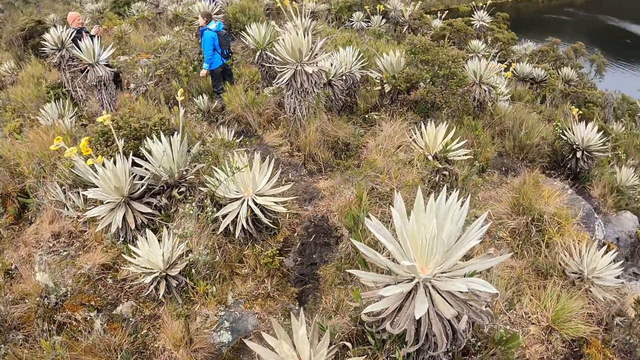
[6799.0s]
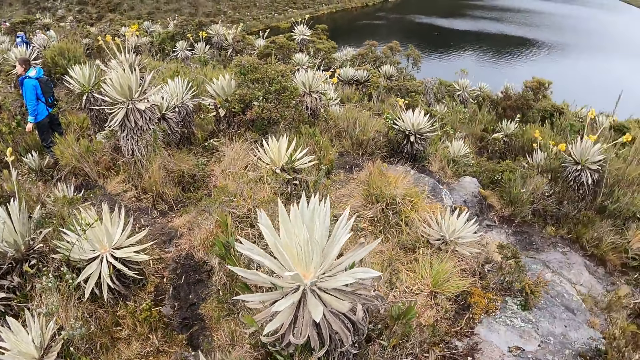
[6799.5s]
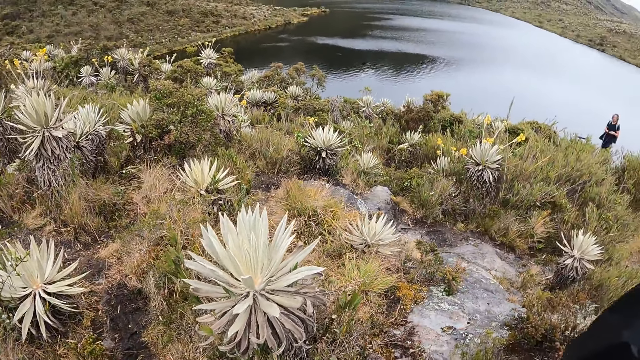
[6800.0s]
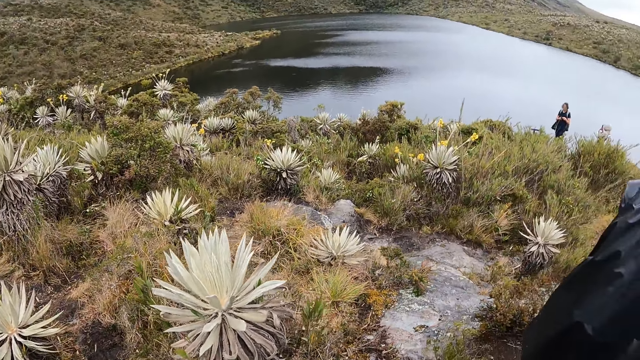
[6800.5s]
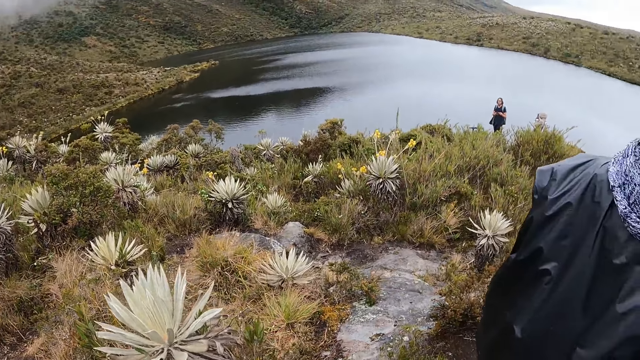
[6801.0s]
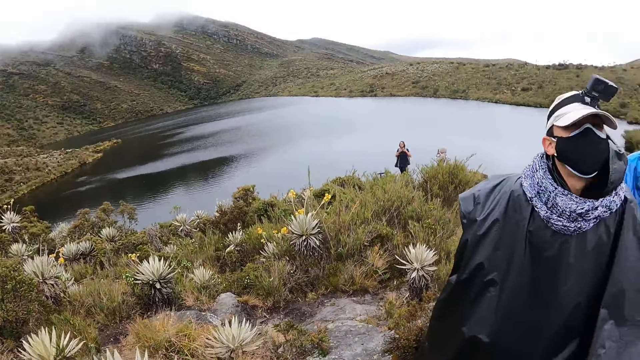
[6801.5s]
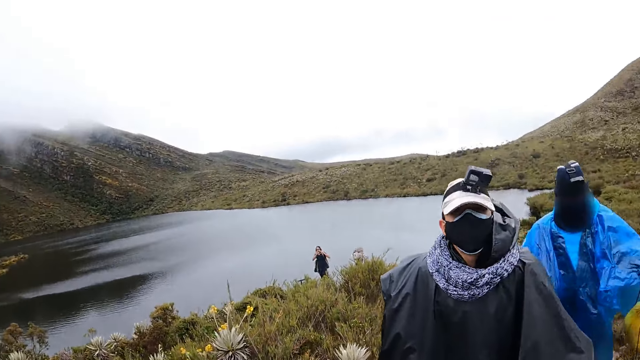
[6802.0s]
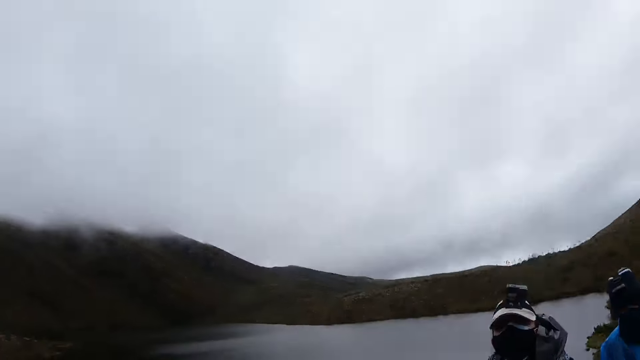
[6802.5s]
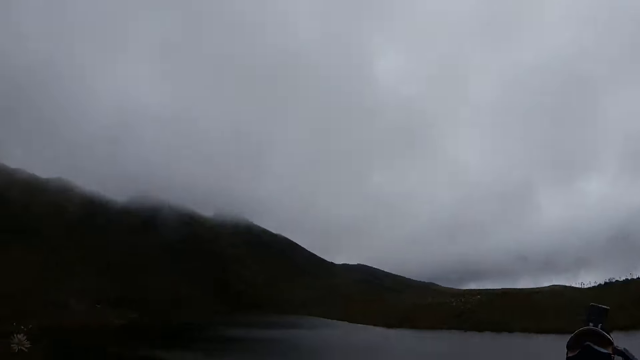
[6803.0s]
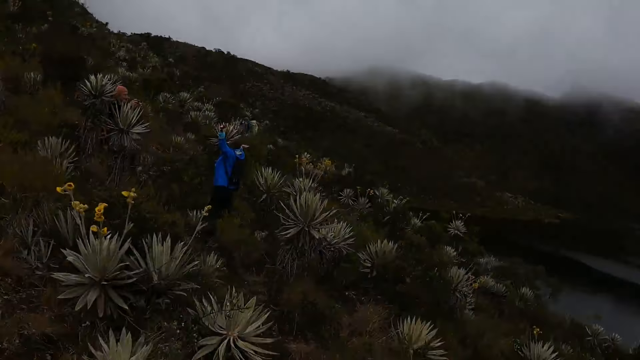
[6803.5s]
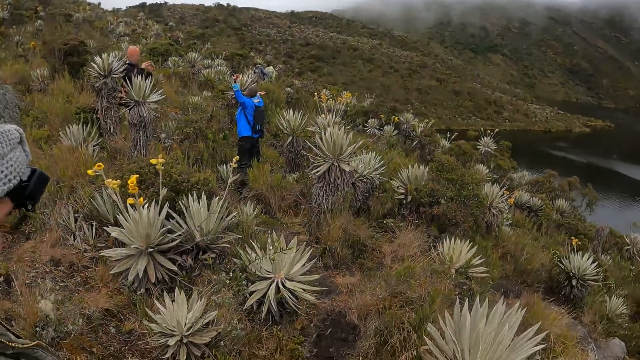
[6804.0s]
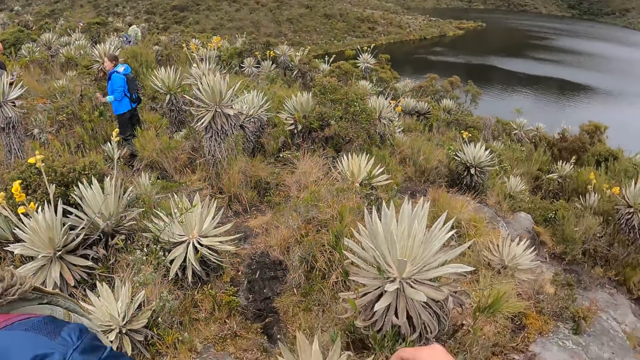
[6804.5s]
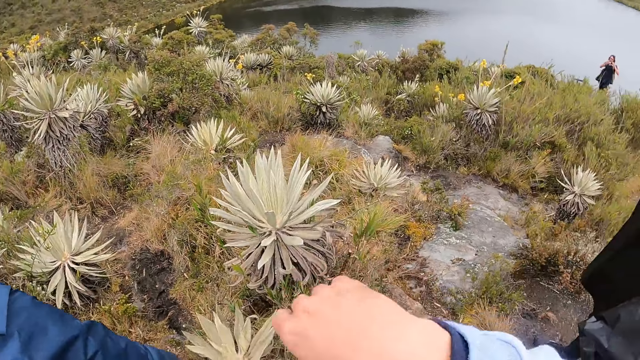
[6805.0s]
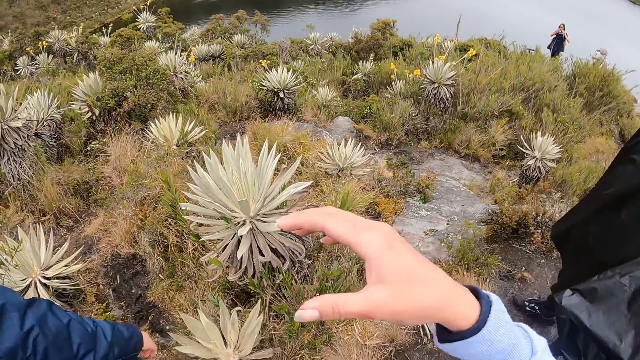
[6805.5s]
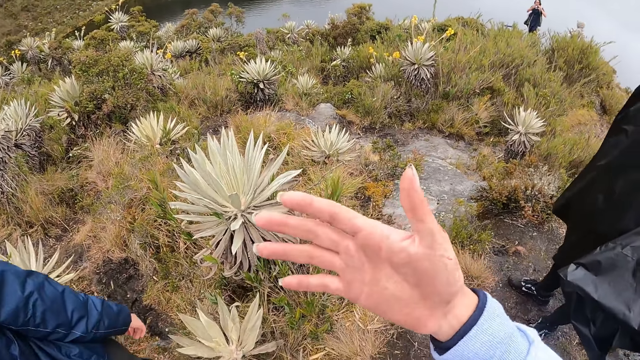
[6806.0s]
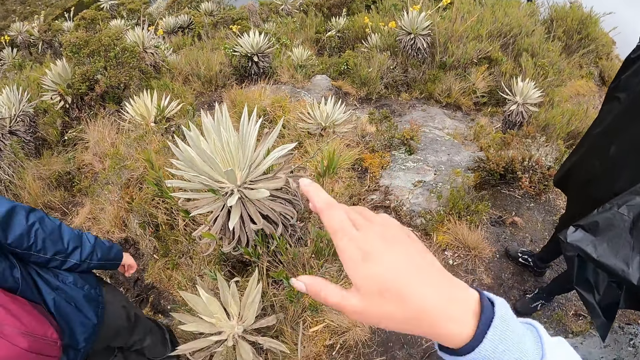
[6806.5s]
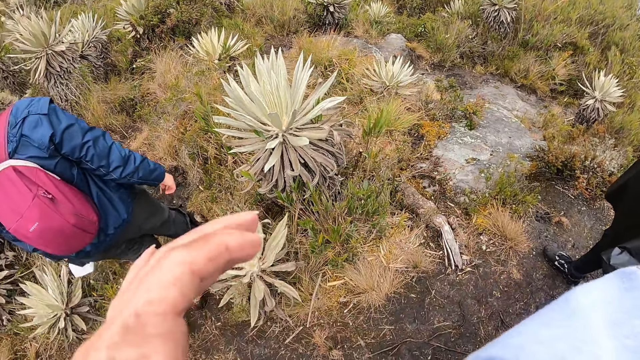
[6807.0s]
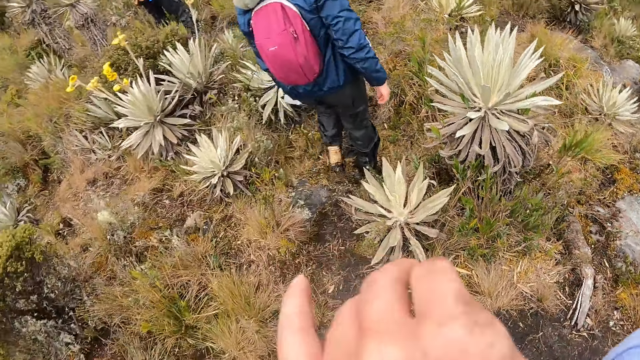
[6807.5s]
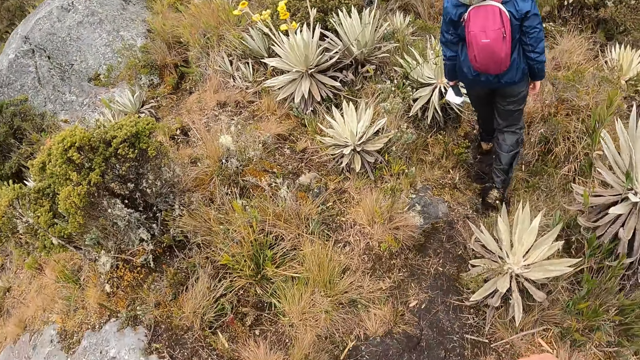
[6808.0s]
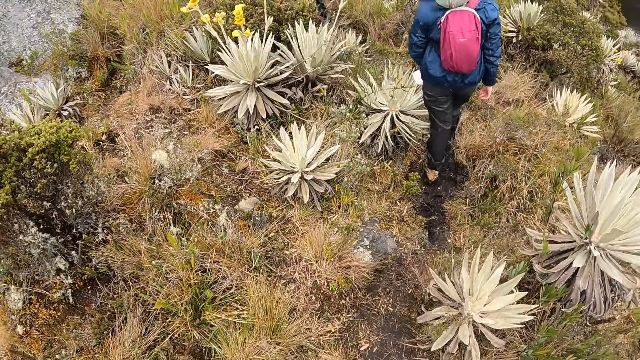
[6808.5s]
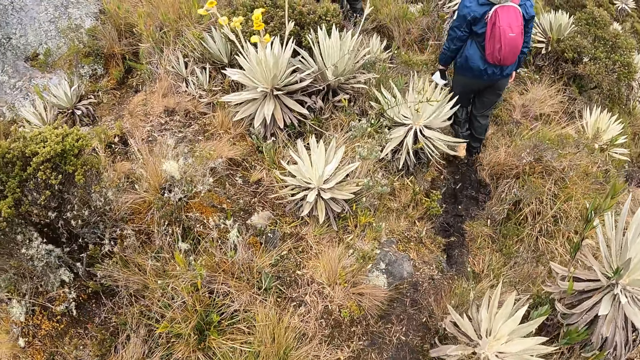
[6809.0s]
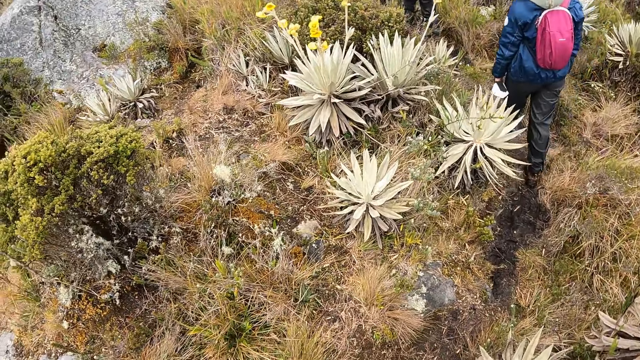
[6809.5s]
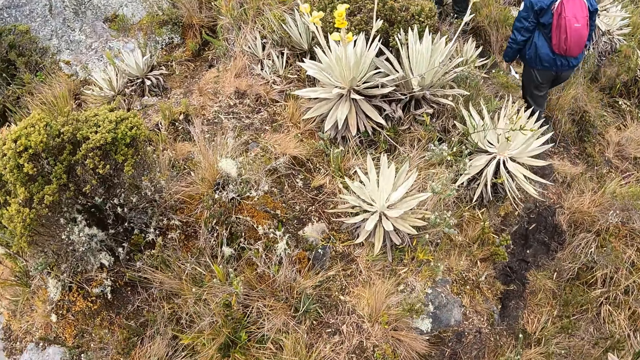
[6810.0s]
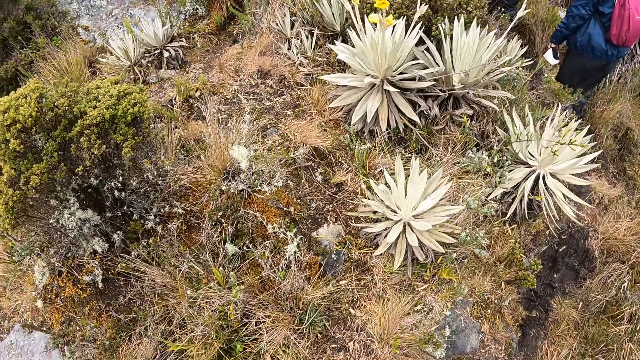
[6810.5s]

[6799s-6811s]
A woman looks around. The camera wearer looks around. They lift the hand up. They look at the hand. The woman walks. The camera wearer lifts the hand up. They look around.

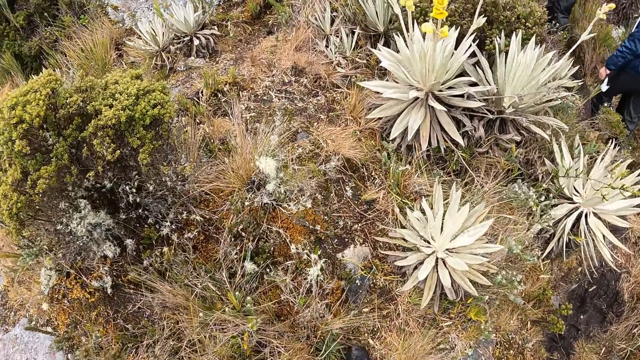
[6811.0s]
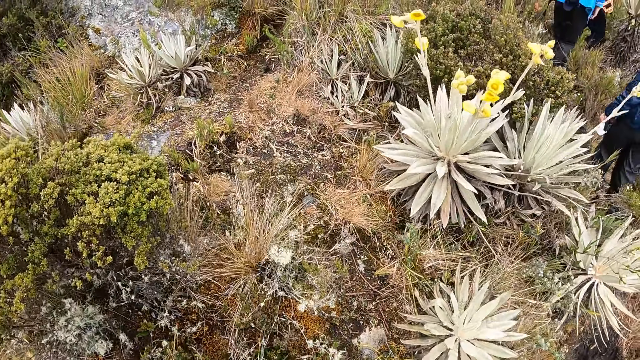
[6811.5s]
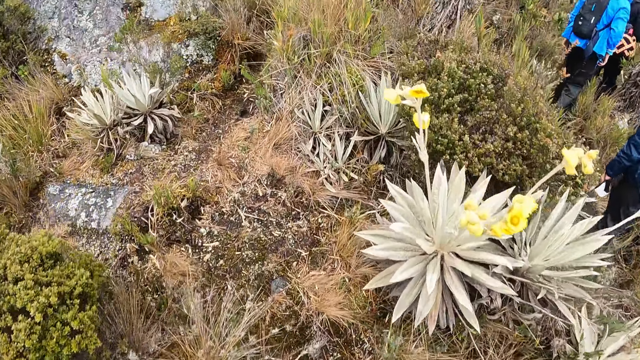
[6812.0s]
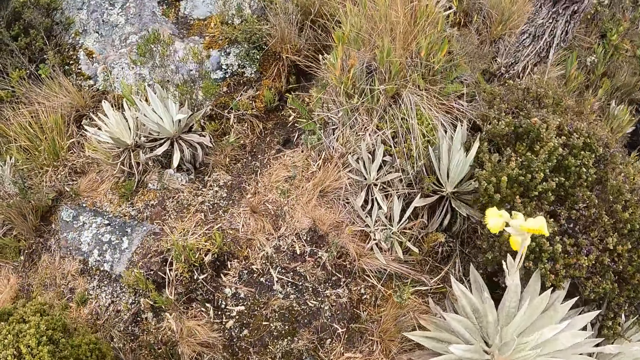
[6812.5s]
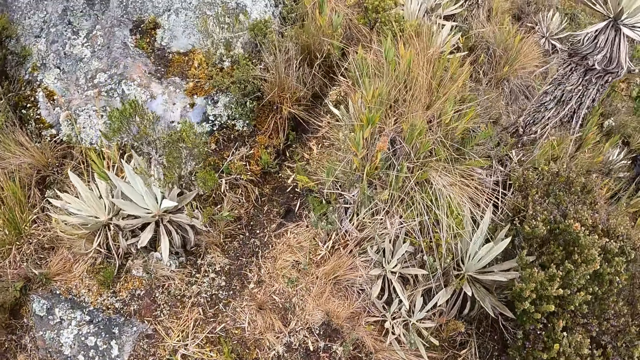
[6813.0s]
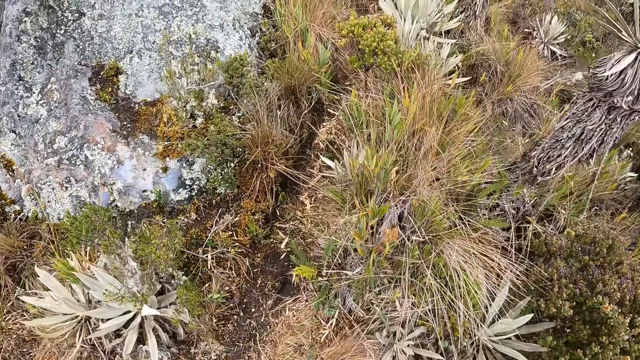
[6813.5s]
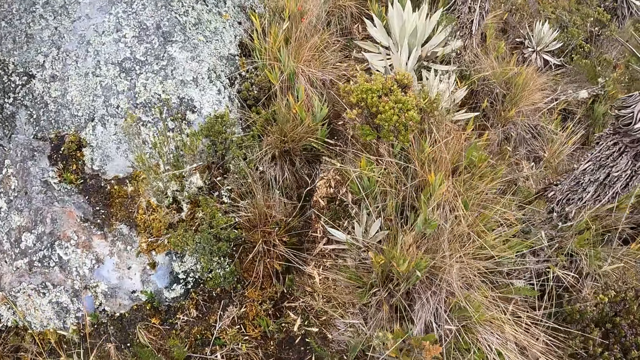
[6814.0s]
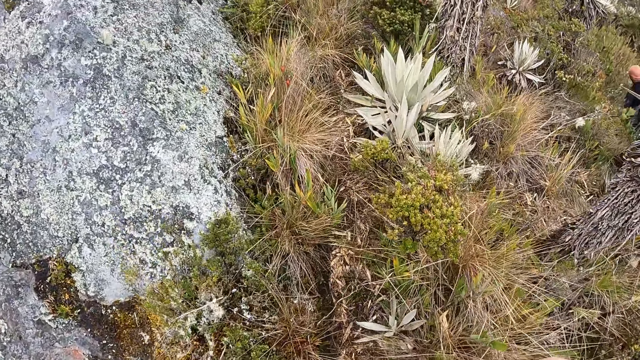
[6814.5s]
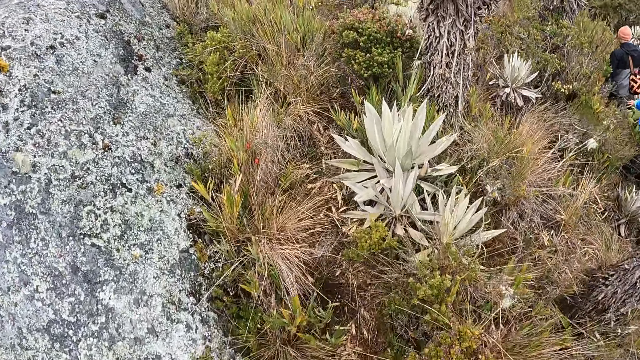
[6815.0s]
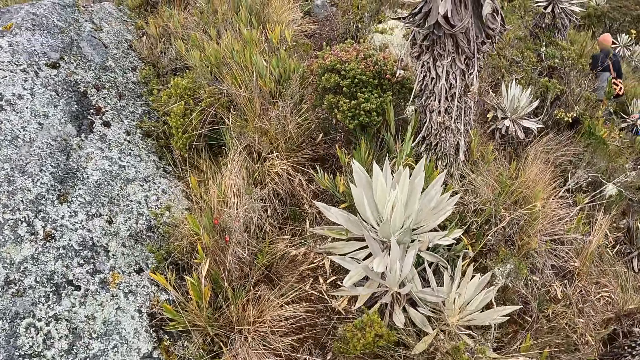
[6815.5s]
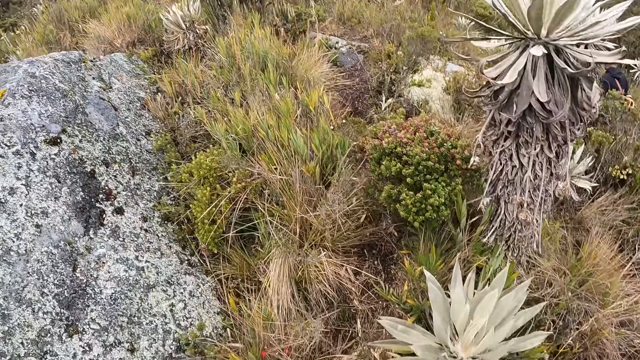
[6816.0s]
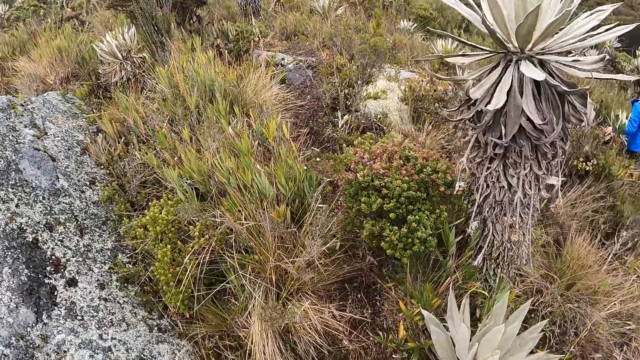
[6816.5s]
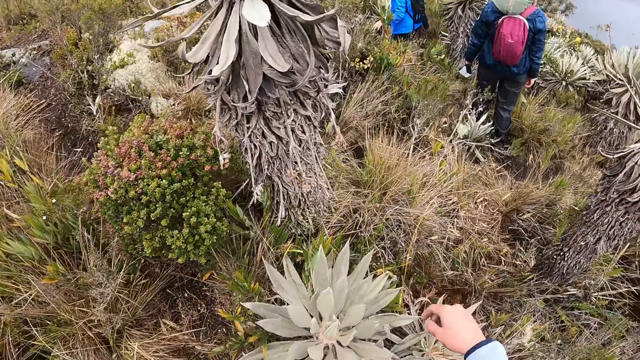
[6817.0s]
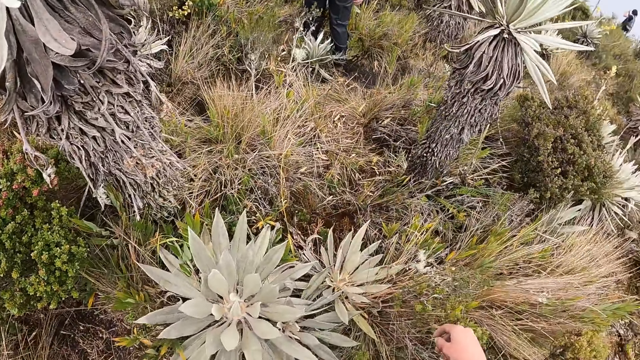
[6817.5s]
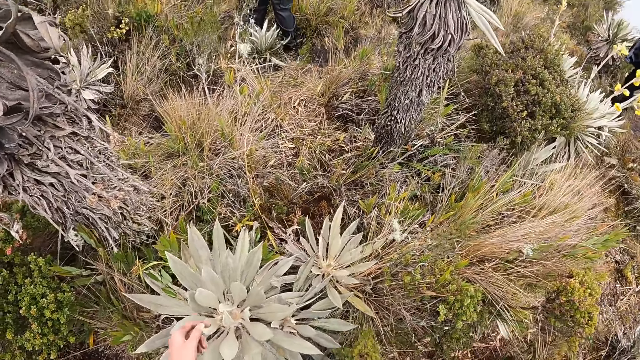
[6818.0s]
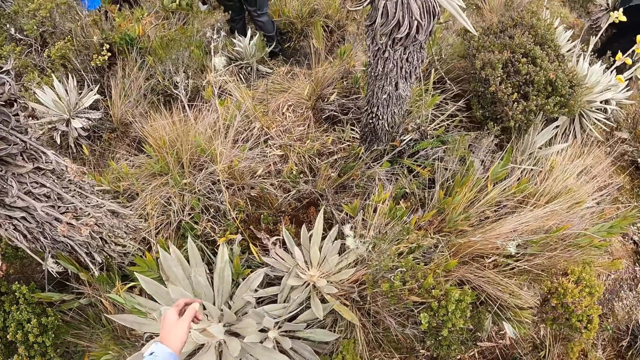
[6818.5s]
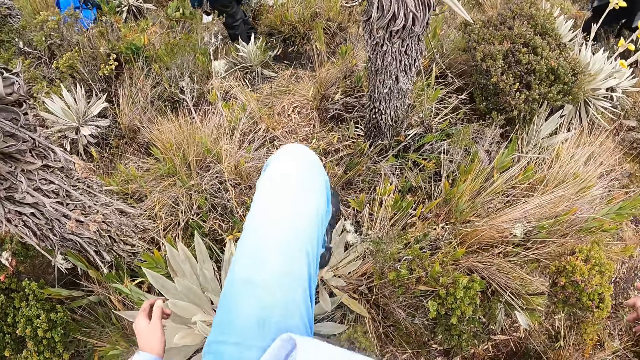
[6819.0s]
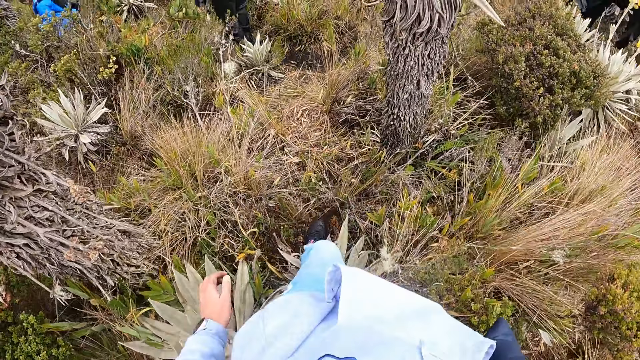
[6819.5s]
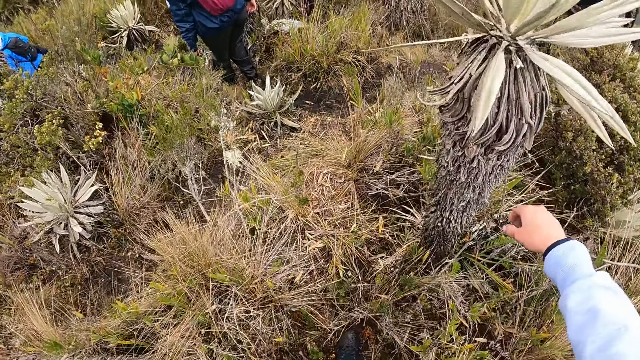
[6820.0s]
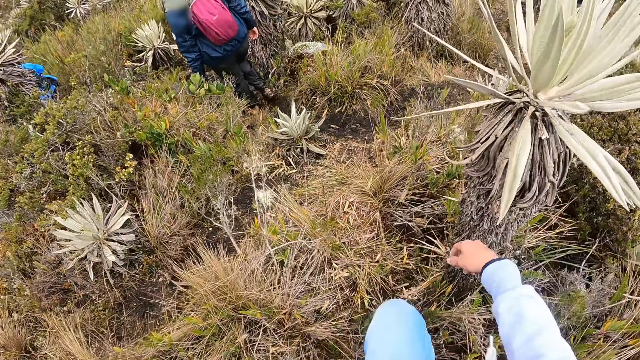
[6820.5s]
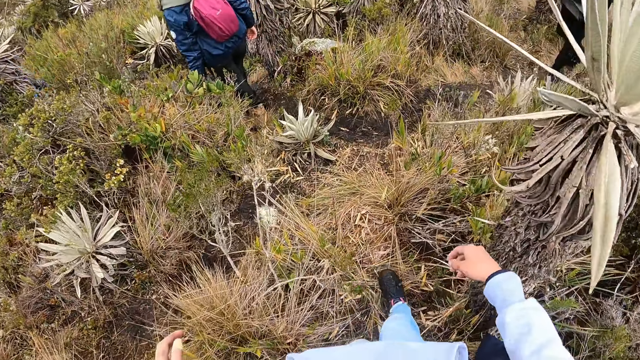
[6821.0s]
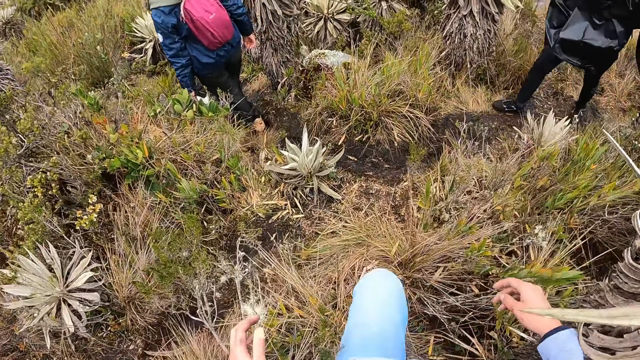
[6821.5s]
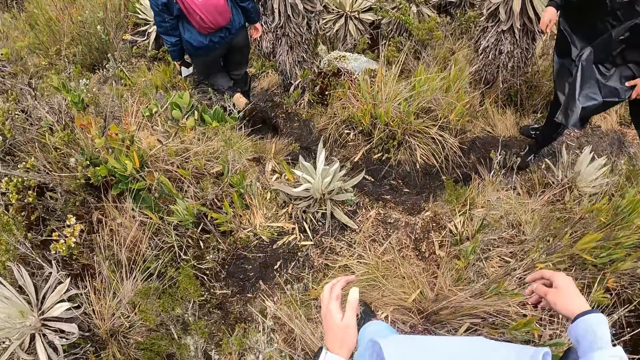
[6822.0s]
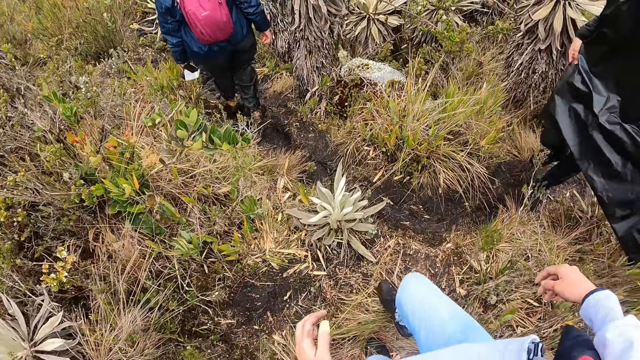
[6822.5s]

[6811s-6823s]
A woman walks. The camera wearer climbs the hill with the group of people. They walk. They look around.
